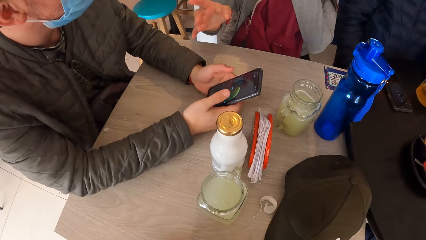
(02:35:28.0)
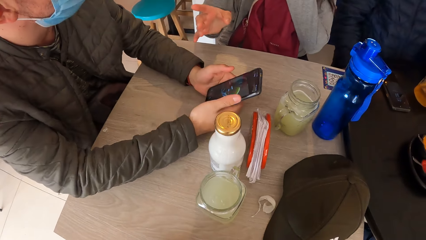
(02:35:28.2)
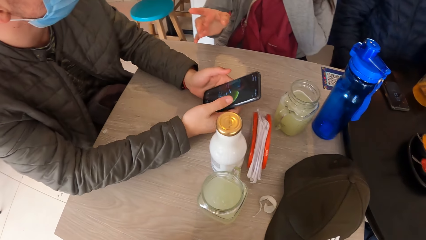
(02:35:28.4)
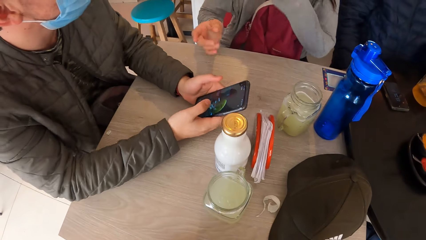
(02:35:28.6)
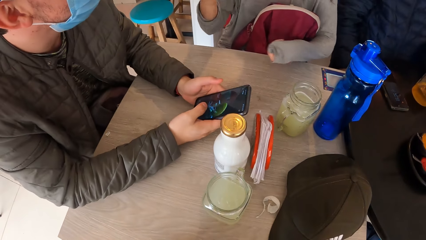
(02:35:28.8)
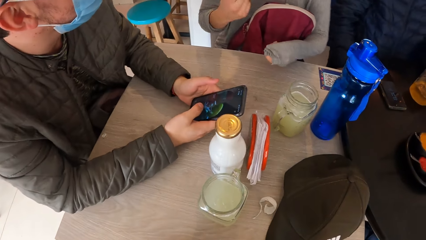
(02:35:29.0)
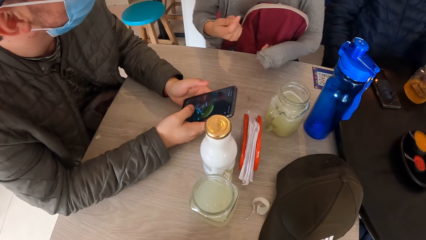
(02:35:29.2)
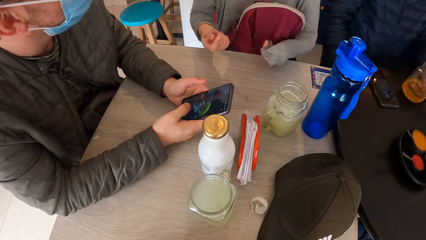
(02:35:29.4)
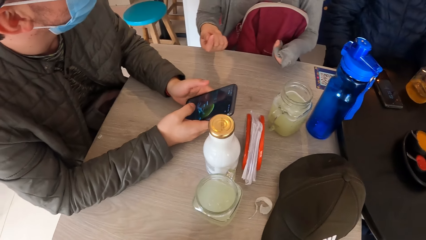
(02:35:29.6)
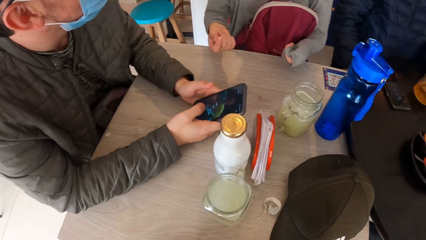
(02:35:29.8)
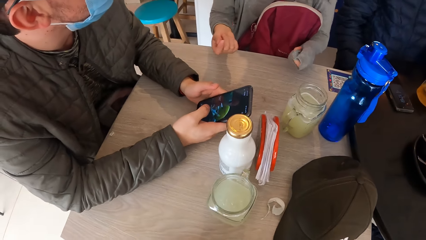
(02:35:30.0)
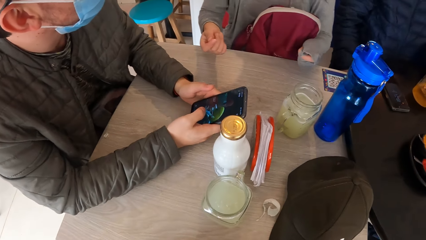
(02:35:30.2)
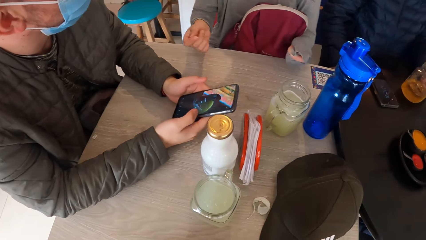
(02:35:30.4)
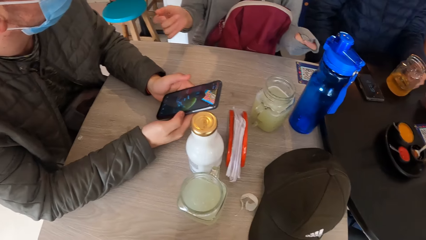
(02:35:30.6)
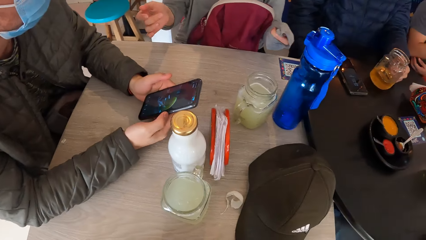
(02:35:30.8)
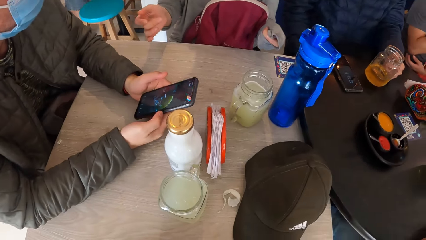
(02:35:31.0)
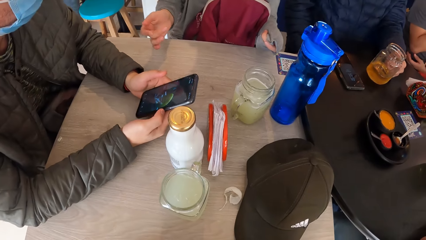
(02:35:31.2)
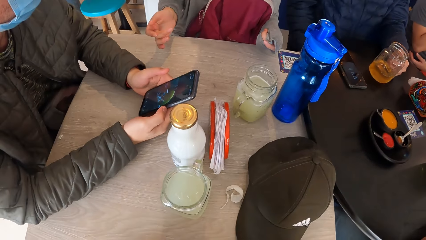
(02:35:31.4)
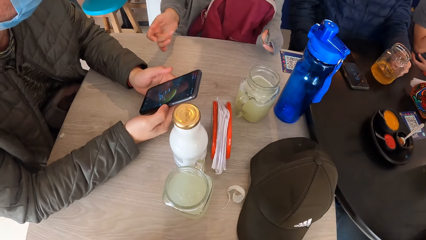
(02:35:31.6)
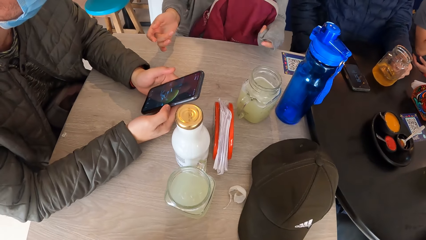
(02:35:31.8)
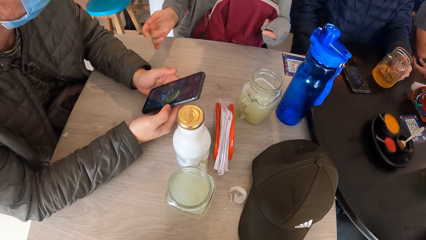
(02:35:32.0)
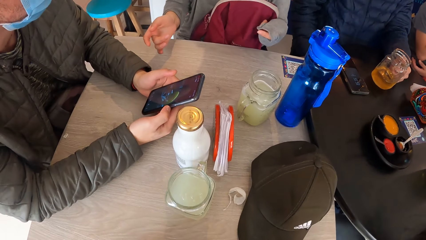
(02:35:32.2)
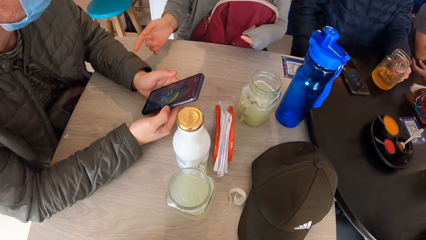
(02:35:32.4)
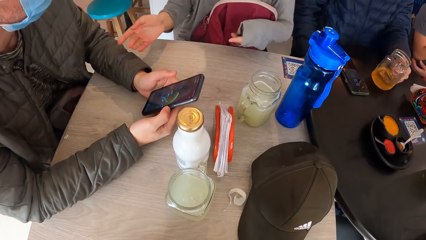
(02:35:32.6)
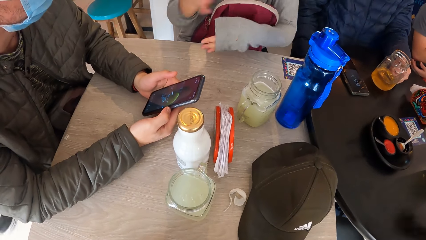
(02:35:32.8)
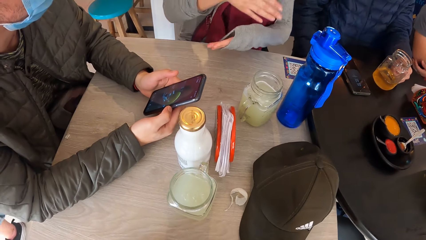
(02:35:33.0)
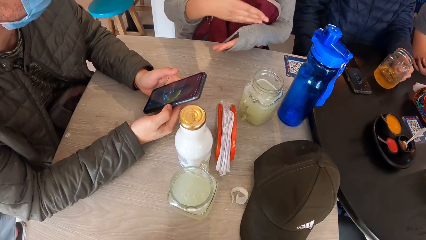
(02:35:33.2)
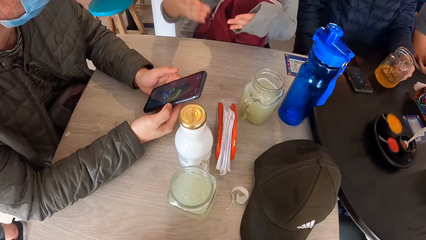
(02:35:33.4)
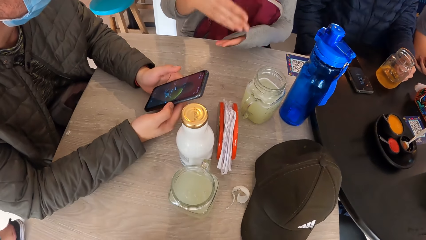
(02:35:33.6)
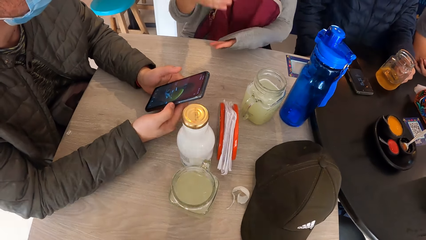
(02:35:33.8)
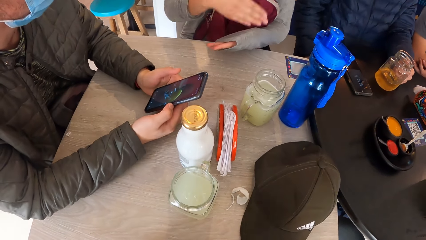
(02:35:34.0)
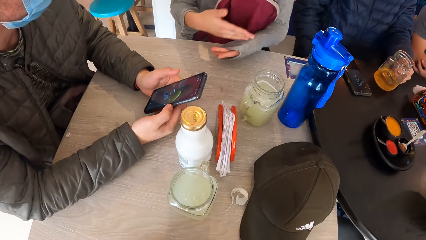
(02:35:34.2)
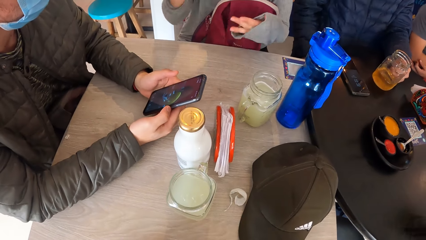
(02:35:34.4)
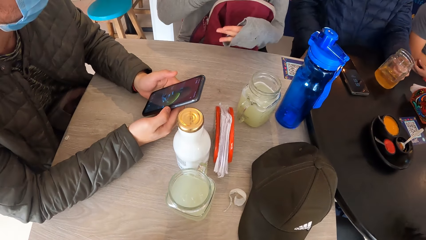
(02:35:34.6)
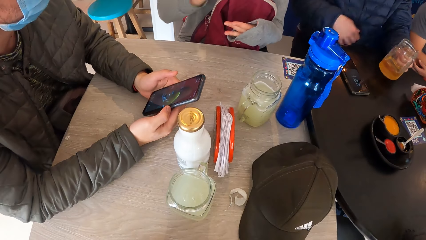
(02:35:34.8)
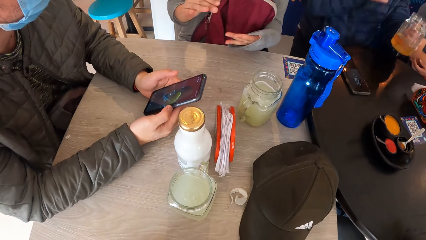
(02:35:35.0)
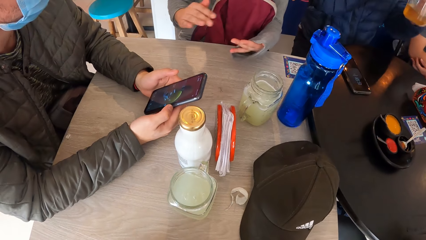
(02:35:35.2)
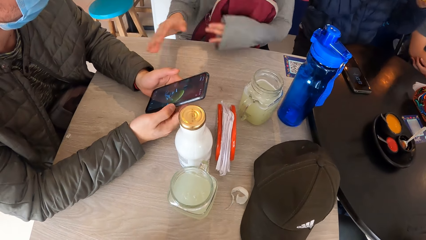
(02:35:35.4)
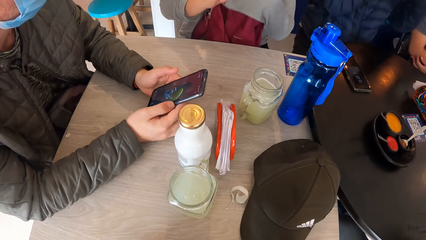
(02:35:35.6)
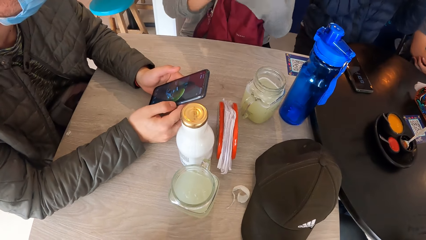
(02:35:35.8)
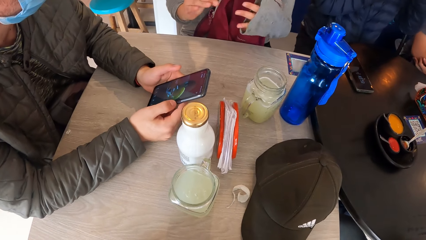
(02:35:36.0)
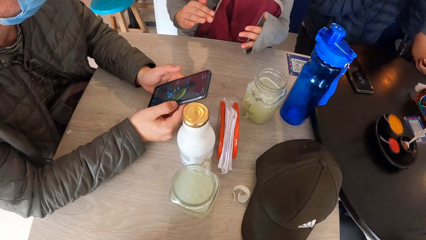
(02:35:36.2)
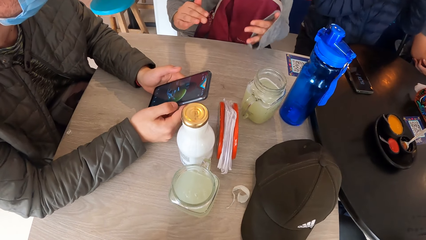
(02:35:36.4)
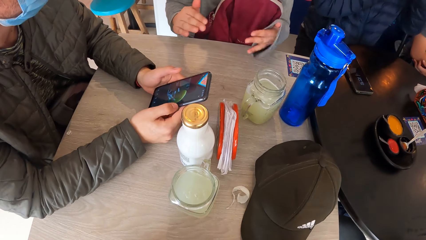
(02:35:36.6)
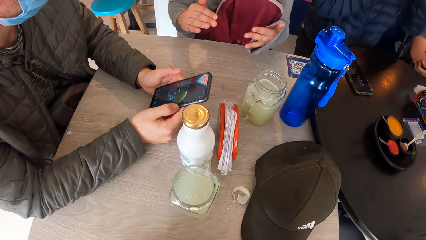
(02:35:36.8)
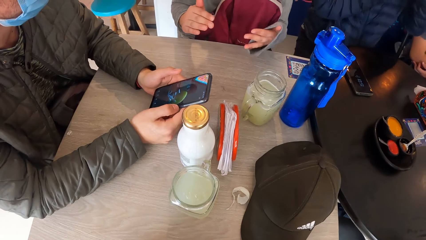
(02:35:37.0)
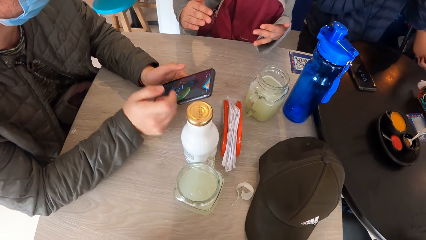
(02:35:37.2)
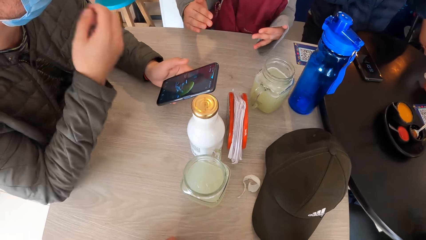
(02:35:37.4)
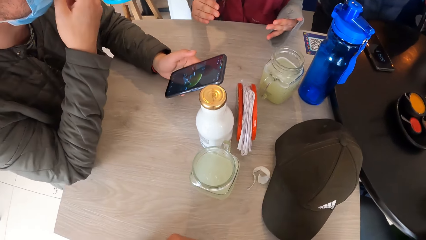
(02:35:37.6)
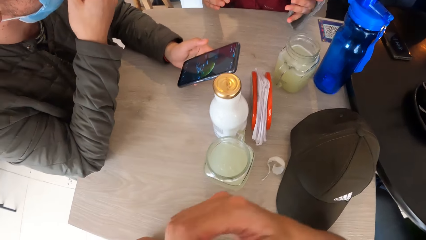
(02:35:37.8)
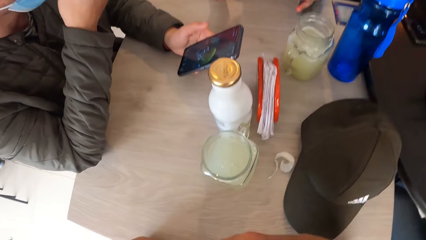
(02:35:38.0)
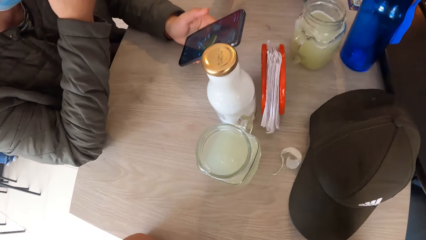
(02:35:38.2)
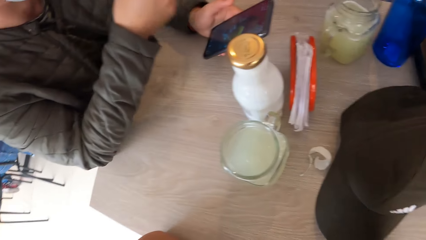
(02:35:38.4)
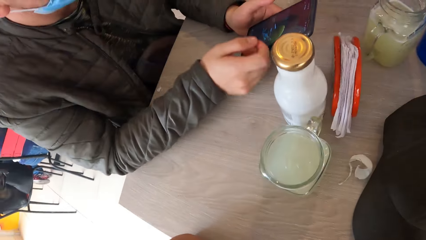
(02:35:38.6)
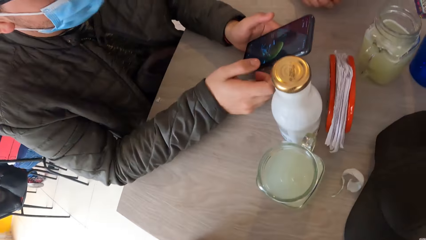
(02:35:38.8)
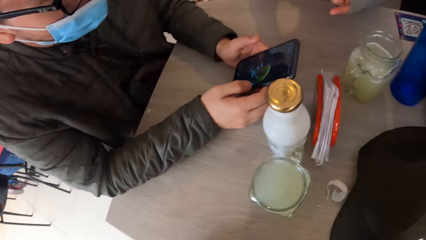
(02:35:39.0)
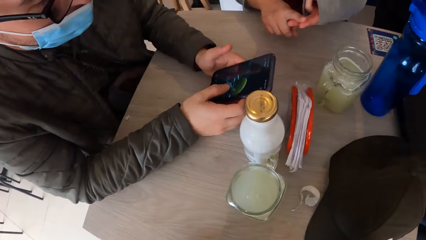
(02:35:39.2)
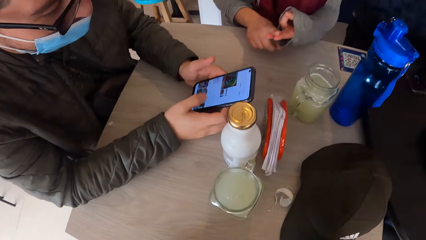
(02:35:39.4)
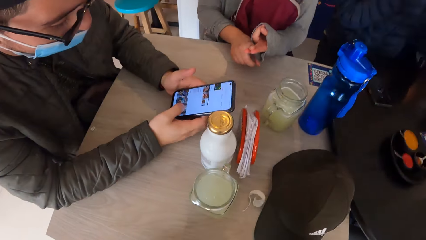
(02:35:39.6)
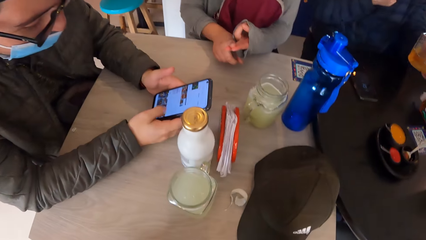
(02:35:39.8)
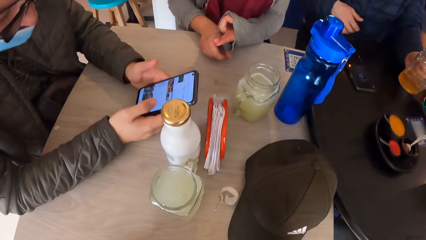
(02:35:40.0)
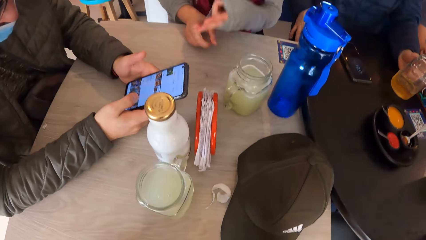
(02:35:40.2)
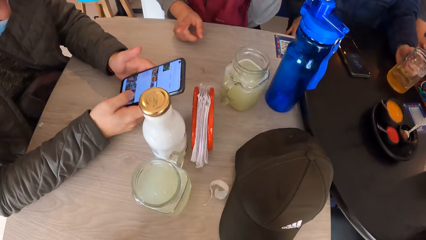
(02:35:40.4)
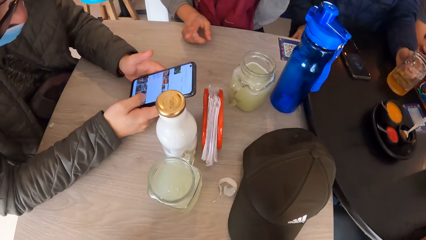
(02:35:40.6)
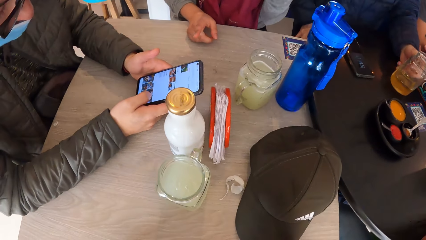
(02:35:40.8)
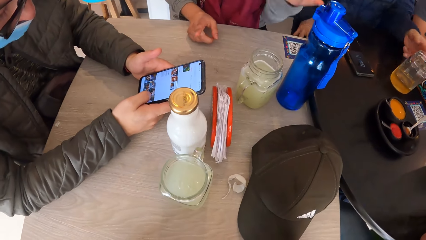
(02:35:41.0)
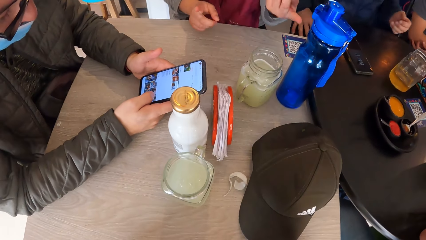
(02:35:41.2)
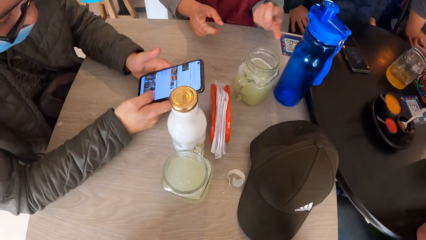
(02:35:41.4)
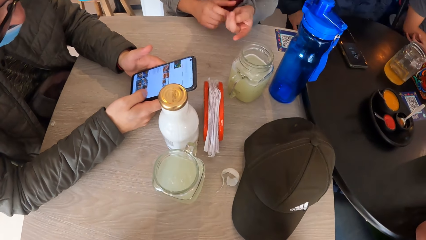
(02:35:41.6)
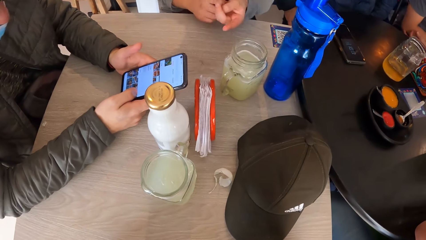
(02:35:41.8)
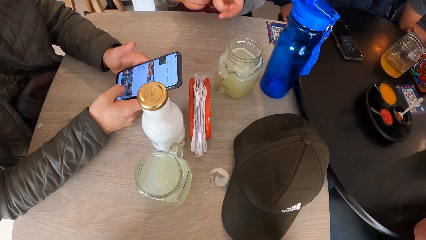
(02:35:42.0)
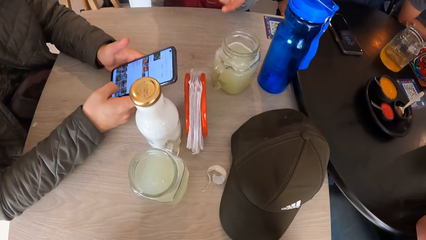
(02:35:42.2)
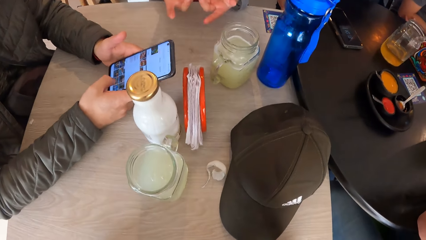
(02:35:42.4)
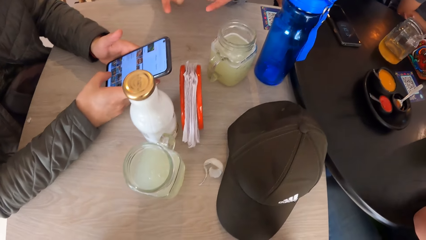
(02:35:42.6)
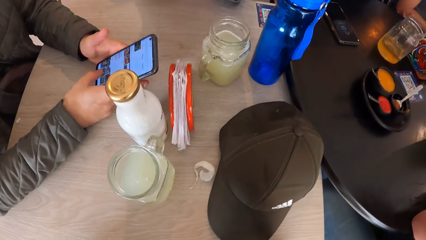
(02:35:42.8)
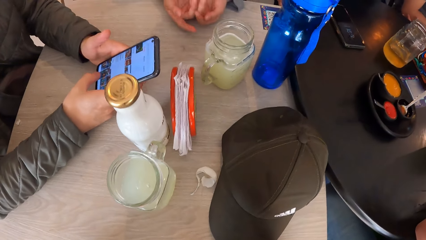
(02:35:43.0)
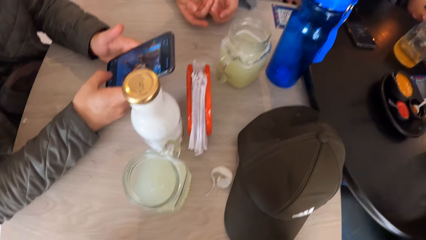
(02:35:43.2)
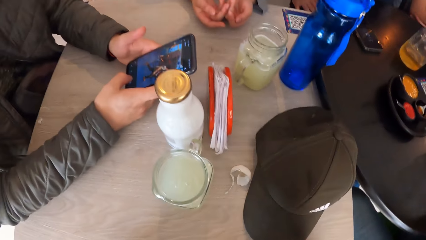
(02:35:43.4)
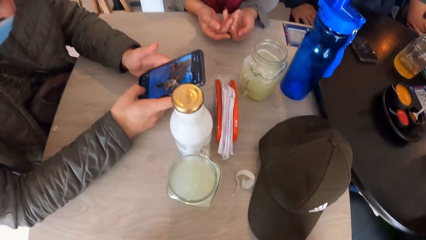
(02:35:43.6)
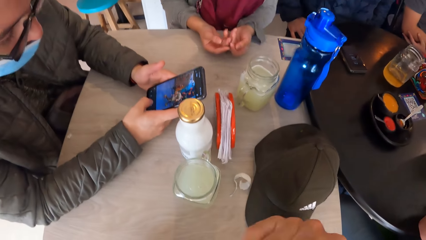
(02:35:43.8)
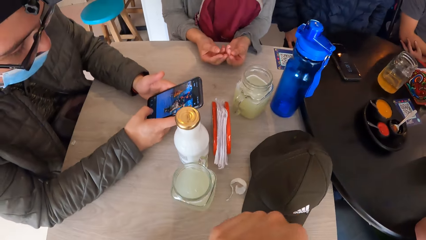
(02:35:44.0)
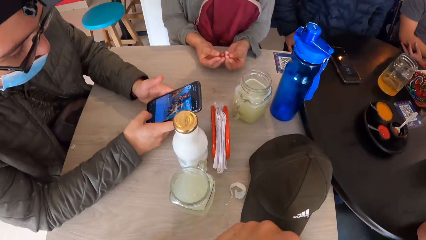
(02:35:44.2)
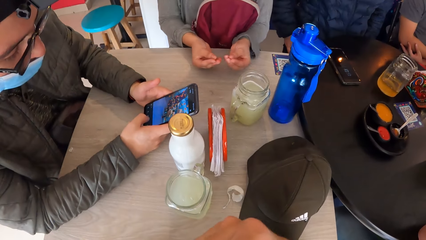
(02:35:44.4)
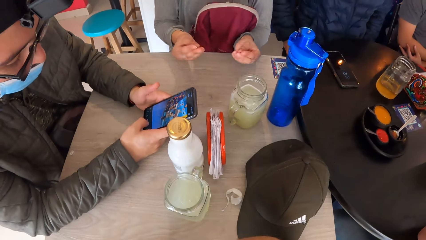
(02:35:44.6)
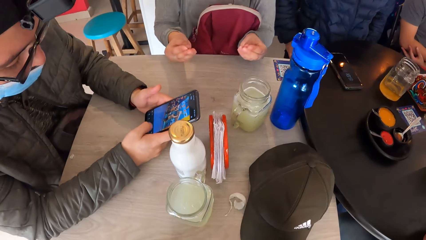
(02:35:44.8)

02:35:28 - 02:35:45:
A person talks to another person. A man picks the glass of juice from the table with his left hand. Another man operates the phone with both hands. The first man drops the glass of juice on the table with his left hand. The first person scrolls the phone.
